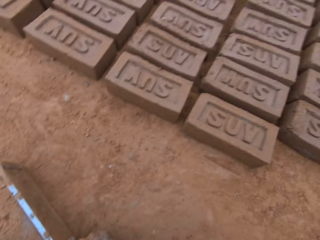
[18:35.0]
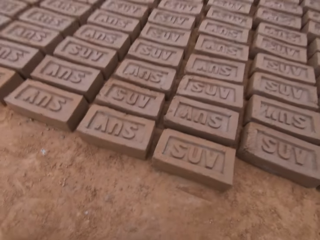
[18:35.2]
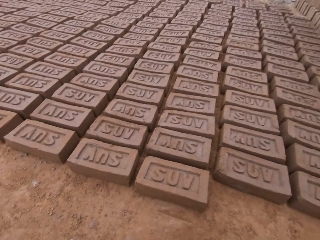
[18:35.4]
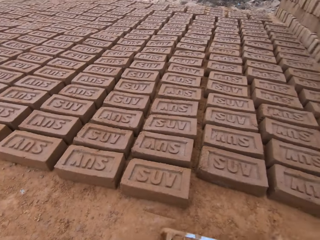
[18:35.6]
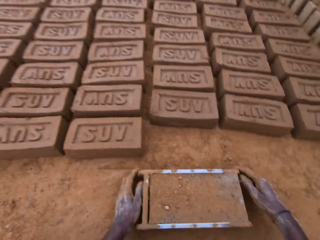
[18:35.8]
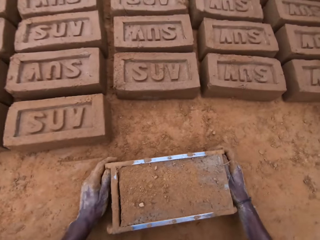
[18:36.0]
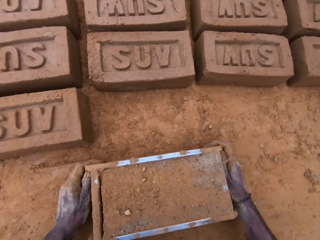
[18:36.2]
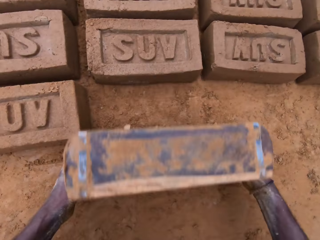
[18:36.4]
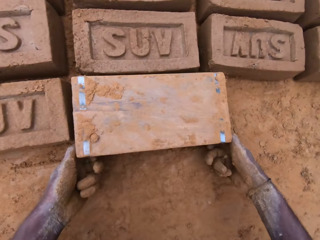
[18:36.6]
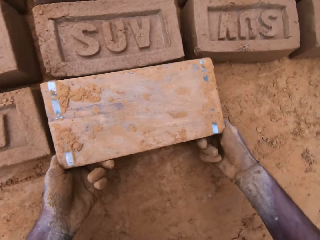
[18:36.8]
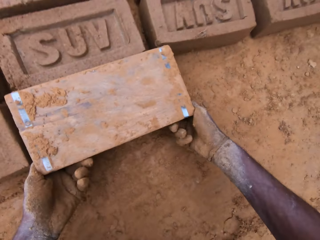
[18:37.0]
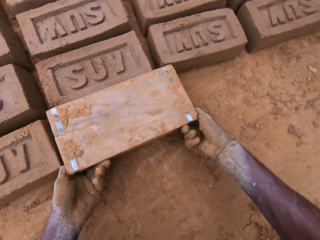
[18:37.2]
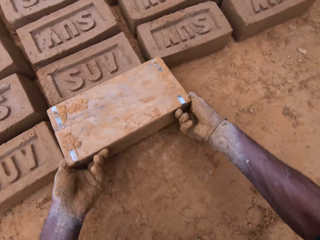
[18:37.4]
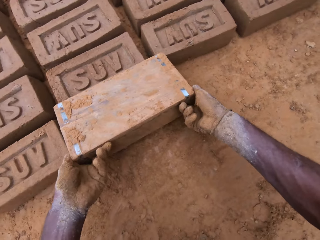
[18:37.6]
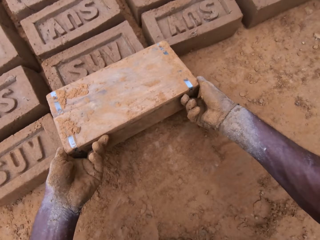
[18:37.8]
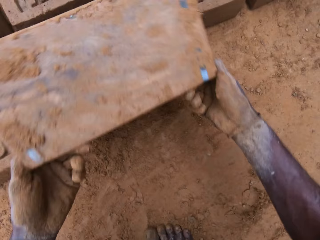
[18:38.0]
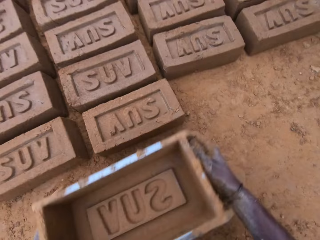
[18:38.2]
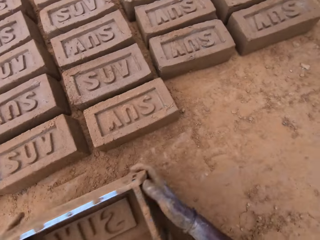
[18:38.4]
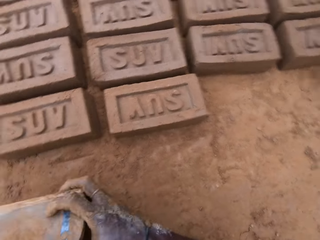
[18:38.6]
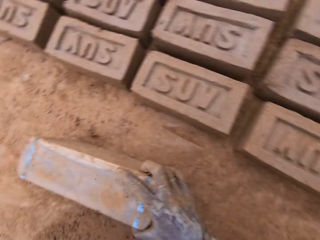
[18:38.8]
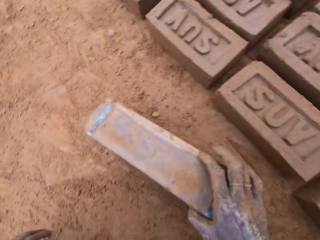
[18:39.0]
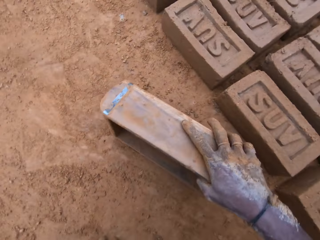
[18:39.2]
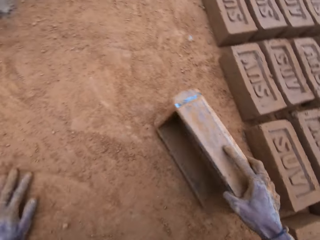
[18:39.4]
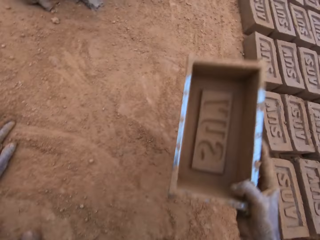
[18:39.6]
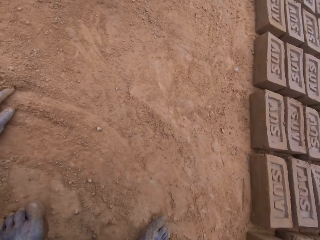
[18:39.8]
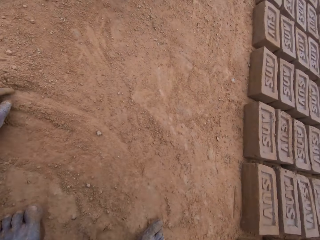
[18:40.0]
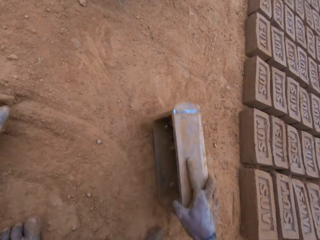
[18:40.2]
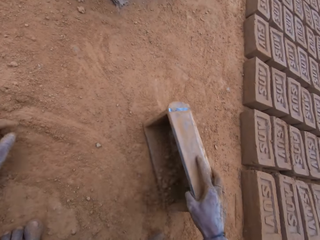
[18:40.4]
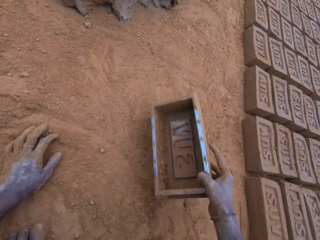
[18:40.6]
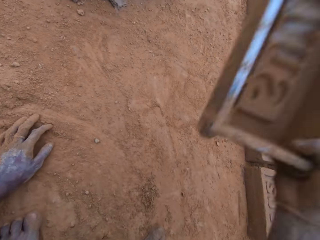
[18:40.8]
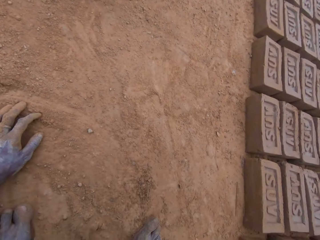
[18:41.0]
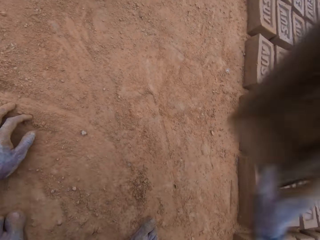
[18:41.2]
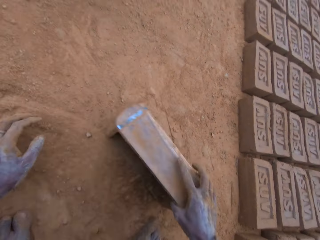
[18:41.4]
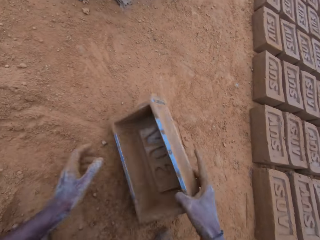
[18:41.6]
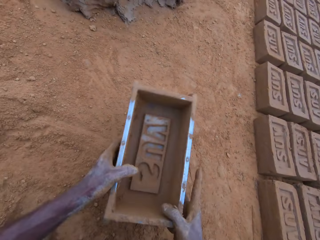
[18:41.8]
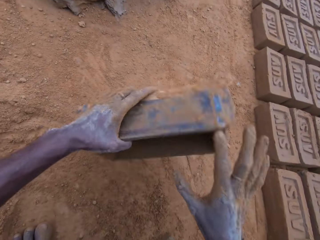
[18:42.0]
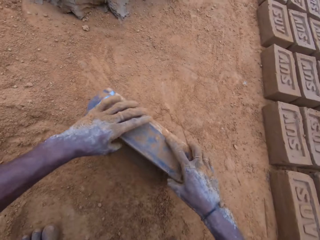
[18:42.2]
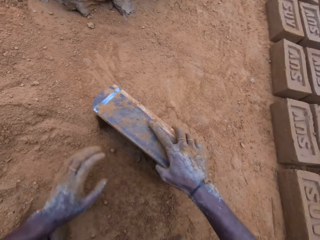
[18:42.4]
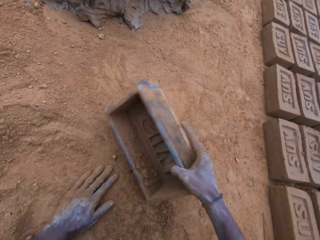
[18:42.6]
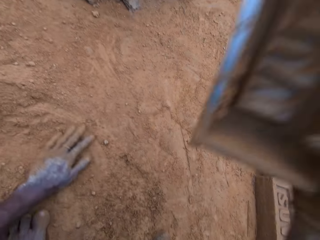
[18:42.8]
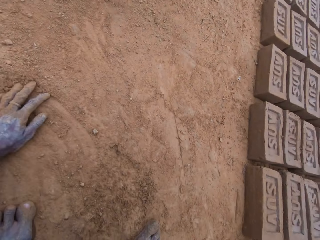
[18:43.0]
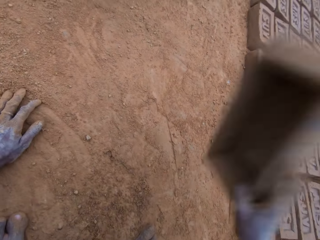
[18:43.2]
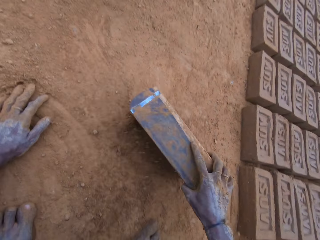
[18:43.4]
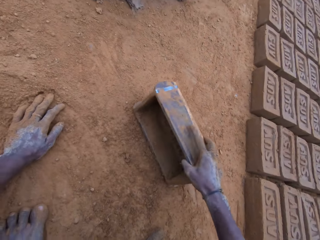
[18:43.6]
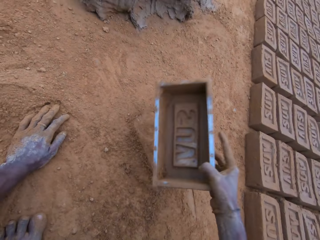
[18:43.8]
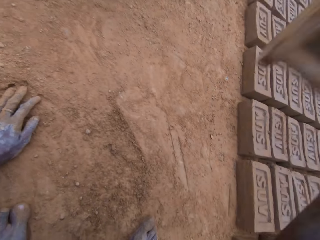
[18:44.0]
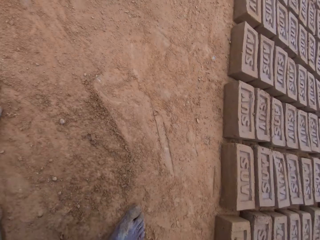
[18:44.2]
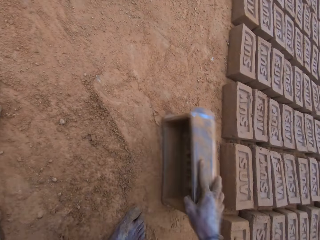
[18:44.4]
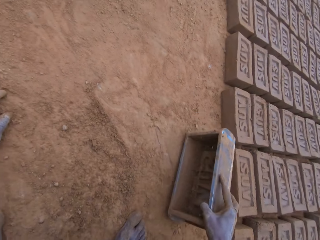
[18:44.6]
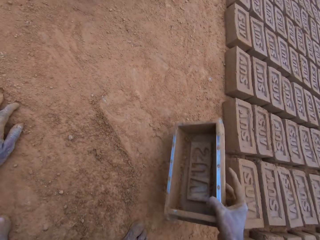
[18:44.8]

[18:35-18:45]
The camera wearer carries the mortar or clay. They move the brick maker or block mold. They turn the block mold upside down. They remove the clay from the brick maker. They lift the brick maker. They remove the block mold from the mortar. They hold the brick maker, put the brick maker down and spread soil. They hit the block mold on the ground.

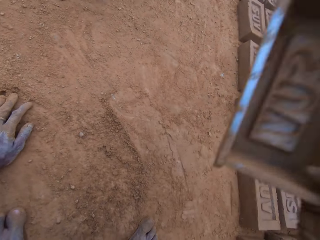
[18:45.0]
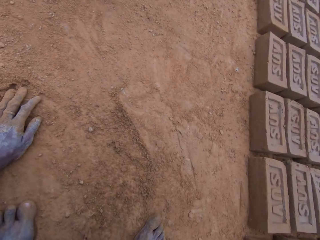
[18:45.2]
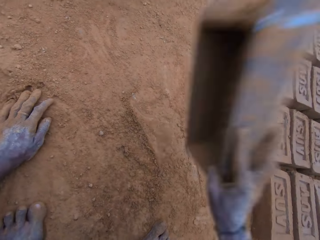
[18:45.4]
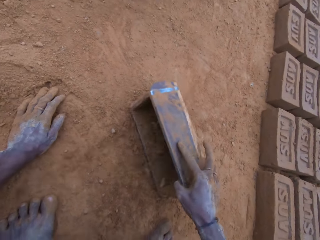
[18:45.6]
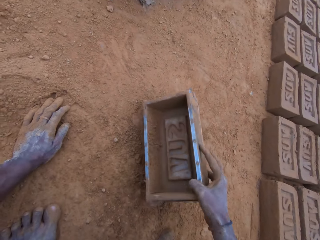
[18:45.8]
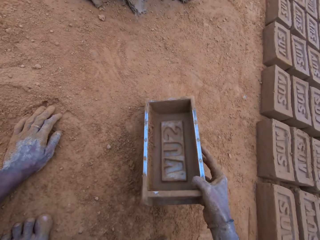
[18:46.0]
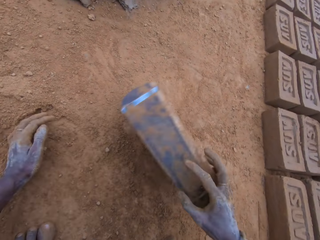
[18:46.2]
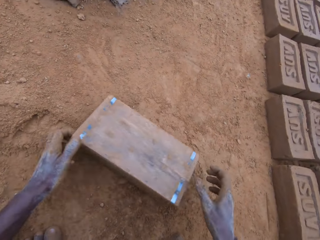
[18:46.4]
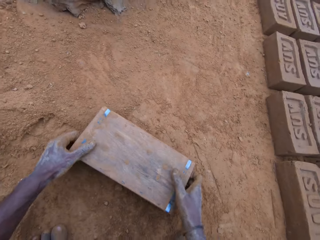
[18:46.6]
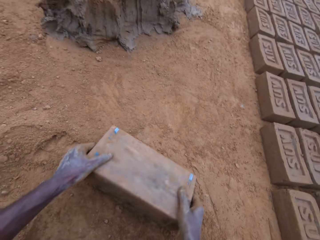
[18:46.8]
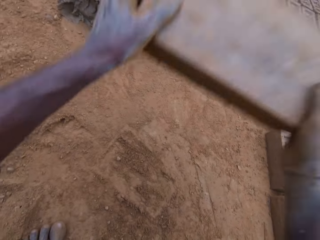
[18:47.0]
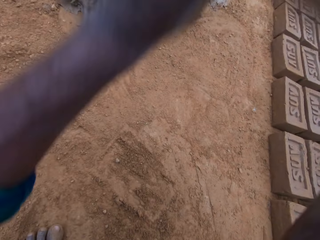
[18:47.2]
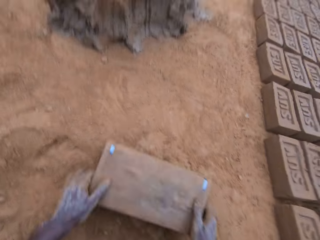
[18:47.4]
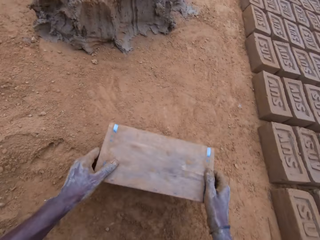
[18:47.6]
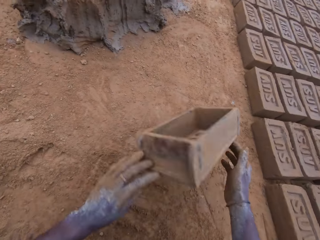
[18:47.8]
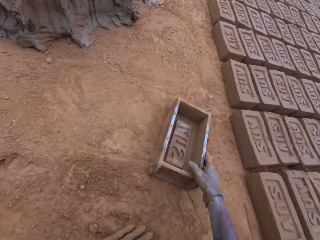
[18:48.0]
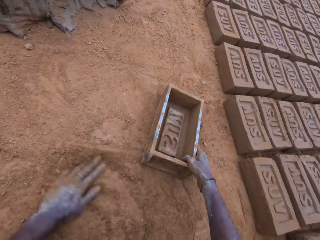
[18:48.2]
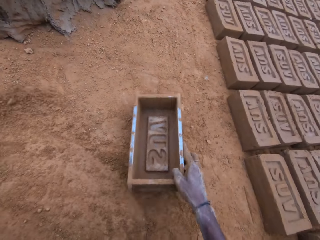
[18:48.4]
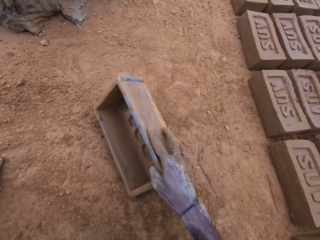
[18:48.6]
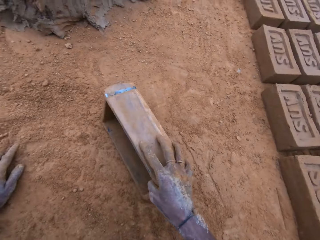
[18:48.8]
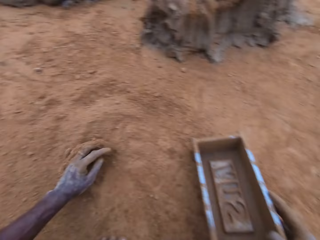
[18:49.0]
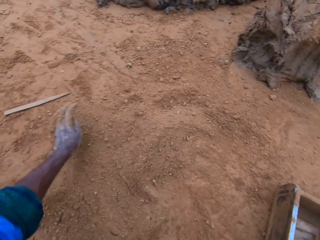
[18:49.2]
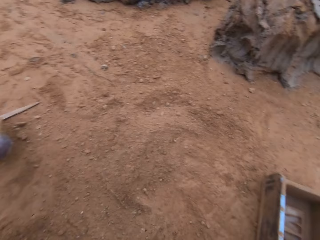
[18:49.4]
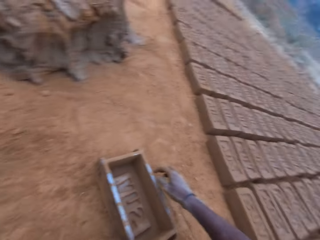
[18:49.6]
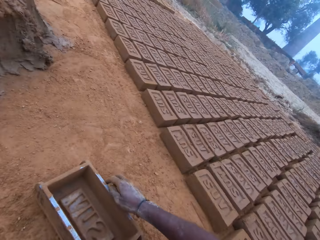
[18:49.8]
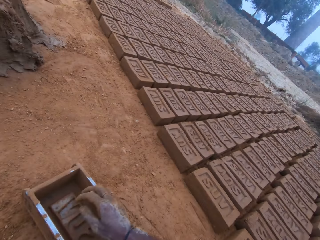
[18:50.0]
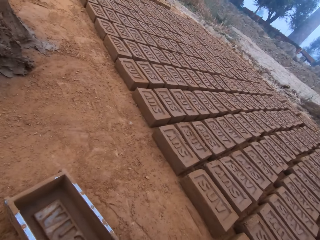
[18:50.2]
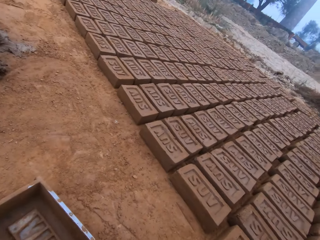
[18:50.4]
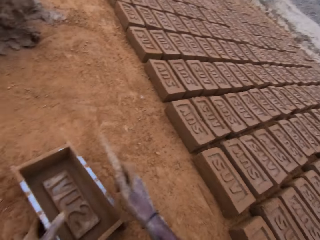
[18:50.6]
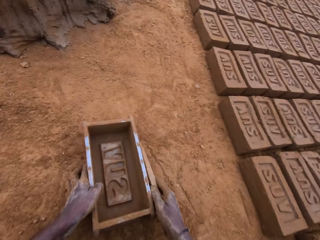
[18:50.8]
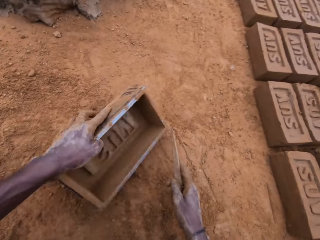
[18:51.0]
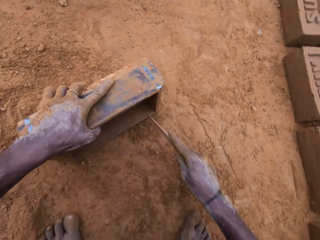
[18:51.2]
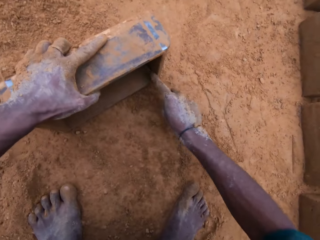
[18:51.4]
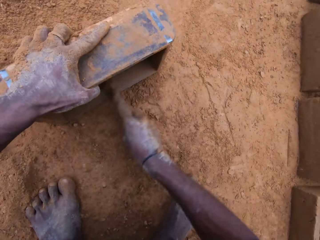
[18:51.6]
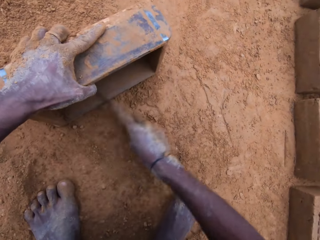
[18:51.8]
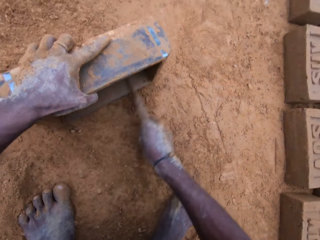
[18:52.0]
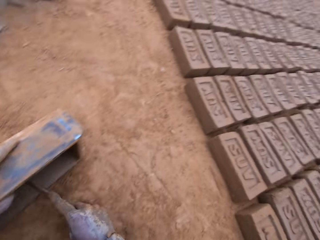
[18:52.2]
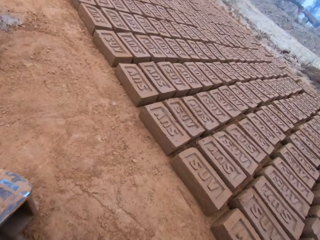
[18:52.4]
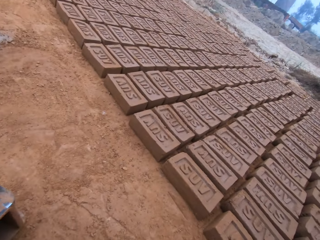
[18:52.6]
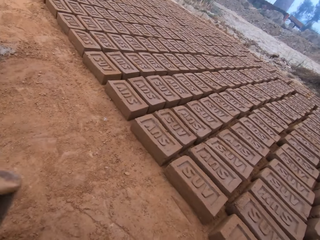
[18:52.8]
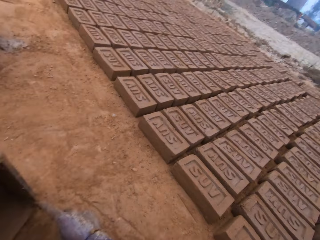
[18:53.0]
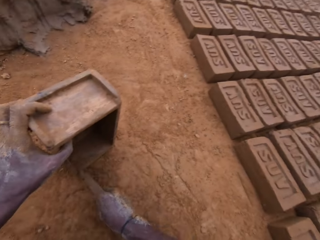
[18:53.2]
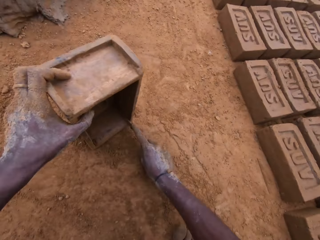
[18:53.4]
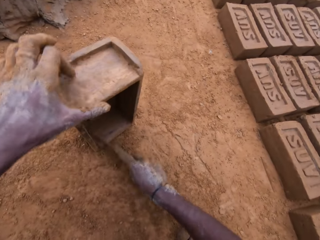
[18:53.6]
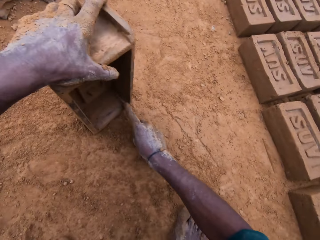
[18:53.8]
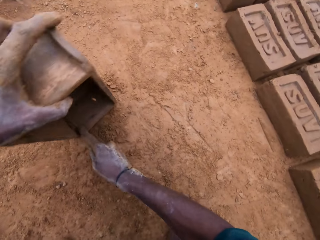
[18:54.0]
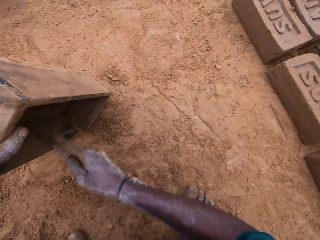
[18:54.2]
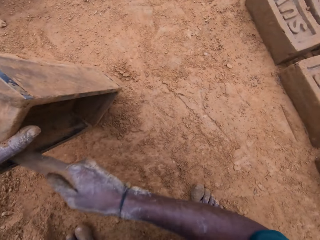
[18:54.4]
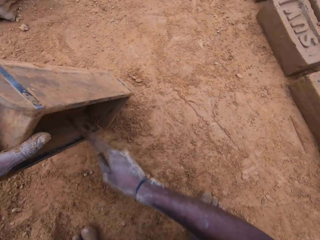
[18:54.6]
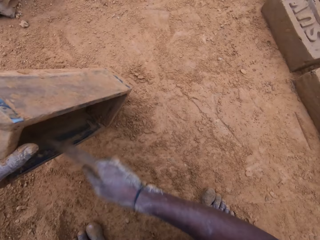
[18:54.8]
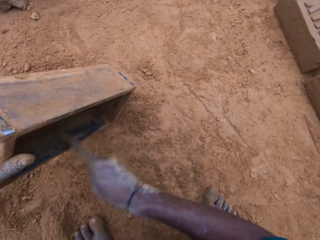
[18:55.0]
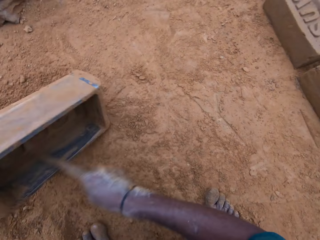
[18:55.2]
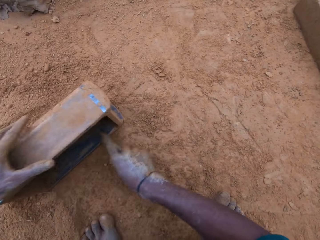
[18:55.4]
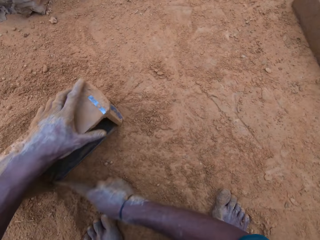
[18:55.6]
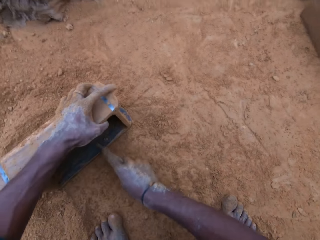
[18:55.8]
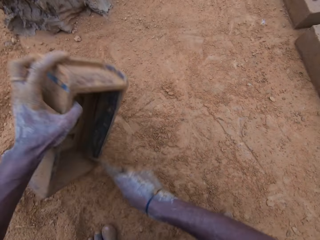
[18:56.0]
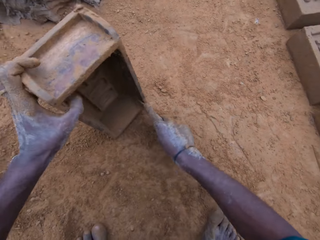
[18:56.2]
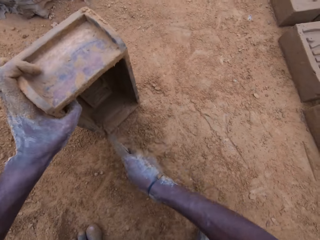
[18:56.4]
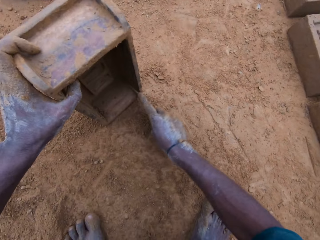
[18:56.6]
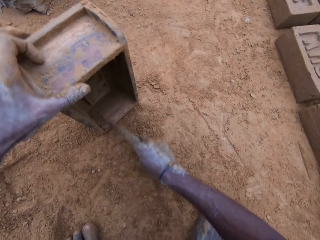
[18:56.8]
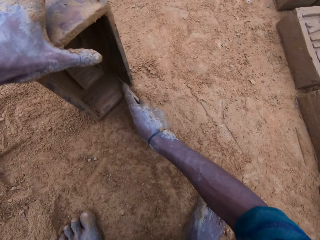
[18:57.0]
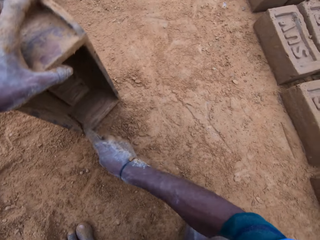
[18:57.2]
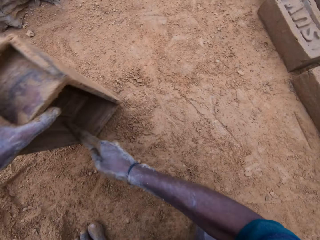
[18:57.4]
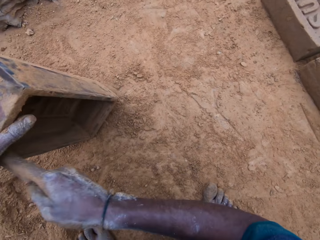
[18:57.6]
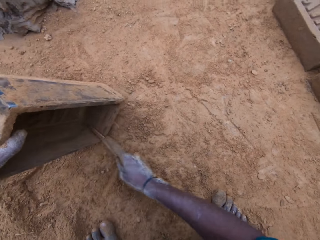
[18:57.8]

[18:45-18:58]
The camera wearer hits the block mold on the ground. They pick up a stick. They clean the inside of the block mold. They rub mud with the stick.
